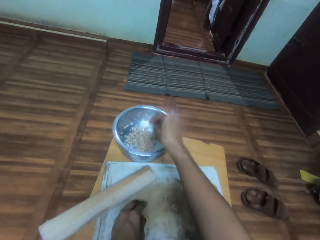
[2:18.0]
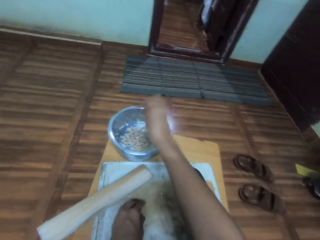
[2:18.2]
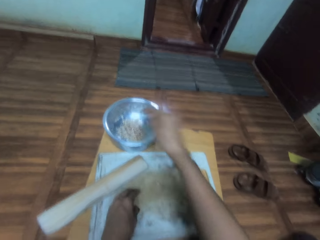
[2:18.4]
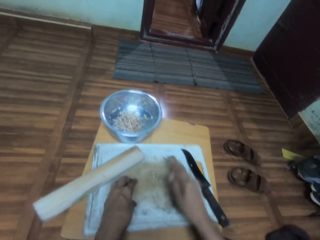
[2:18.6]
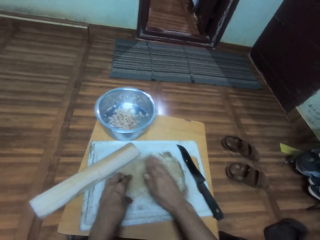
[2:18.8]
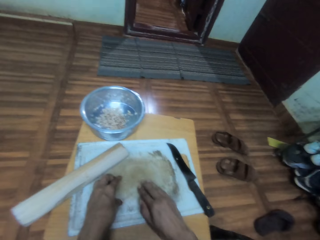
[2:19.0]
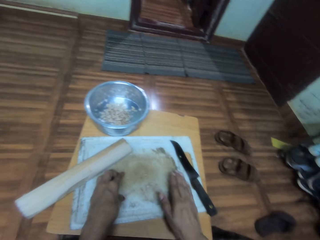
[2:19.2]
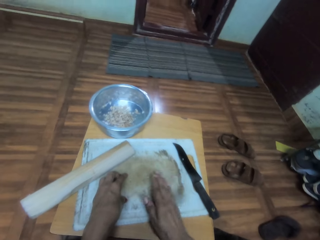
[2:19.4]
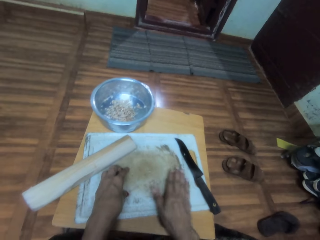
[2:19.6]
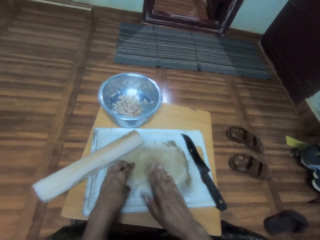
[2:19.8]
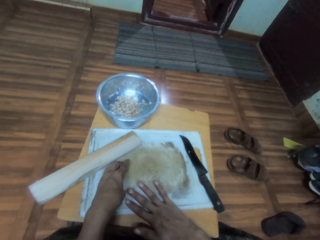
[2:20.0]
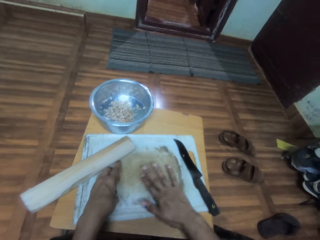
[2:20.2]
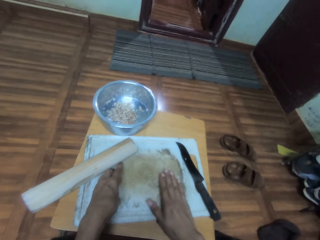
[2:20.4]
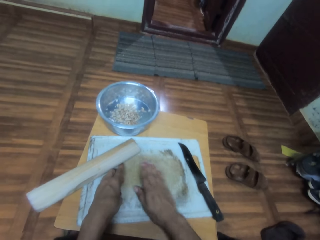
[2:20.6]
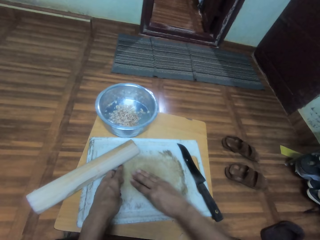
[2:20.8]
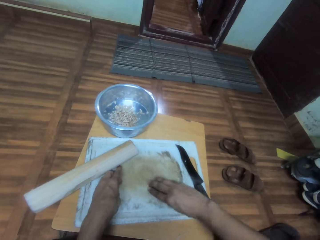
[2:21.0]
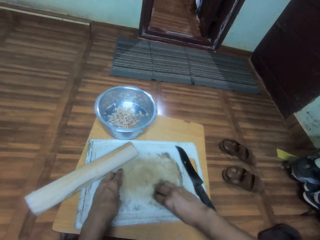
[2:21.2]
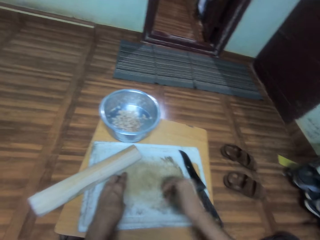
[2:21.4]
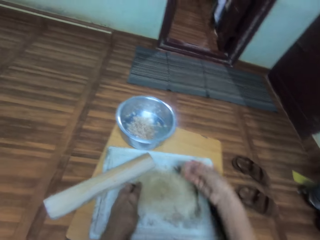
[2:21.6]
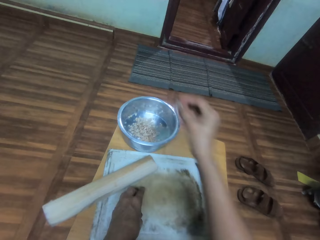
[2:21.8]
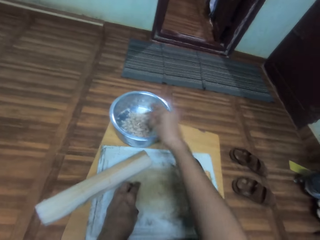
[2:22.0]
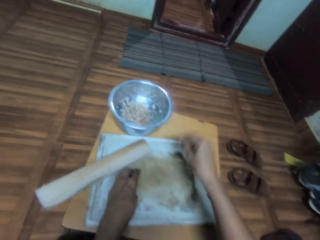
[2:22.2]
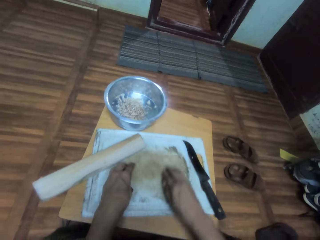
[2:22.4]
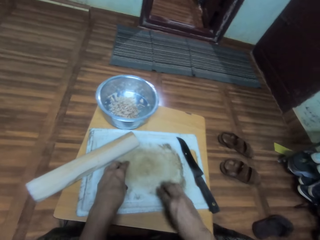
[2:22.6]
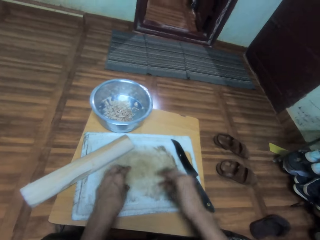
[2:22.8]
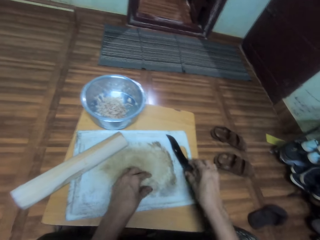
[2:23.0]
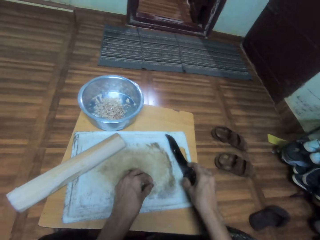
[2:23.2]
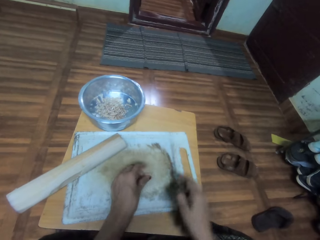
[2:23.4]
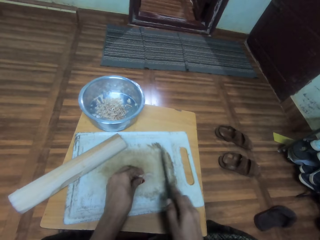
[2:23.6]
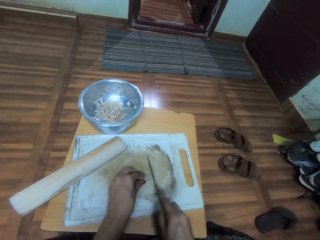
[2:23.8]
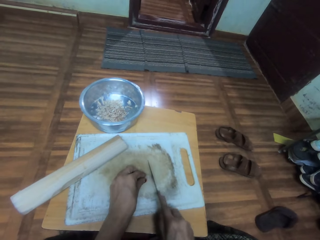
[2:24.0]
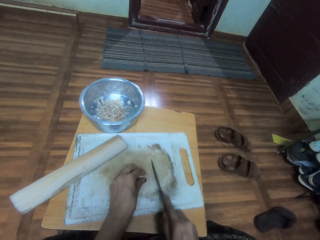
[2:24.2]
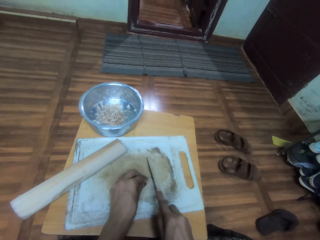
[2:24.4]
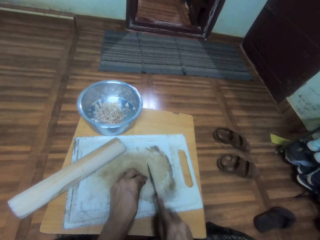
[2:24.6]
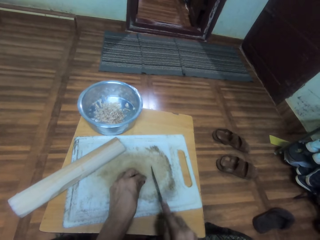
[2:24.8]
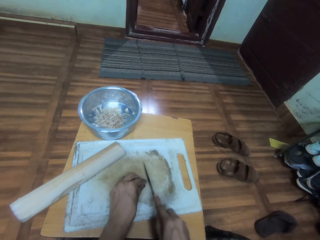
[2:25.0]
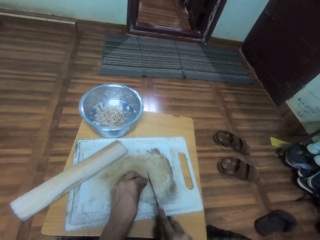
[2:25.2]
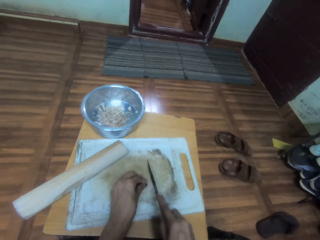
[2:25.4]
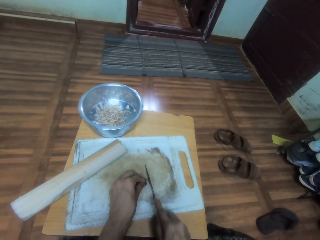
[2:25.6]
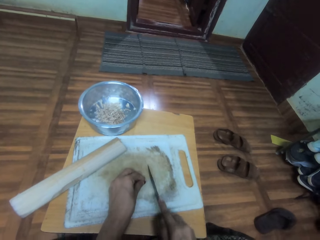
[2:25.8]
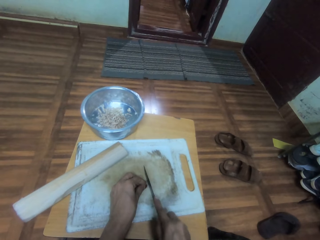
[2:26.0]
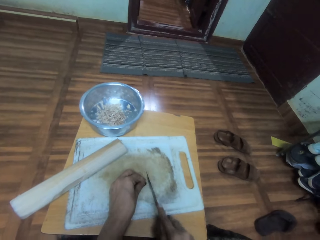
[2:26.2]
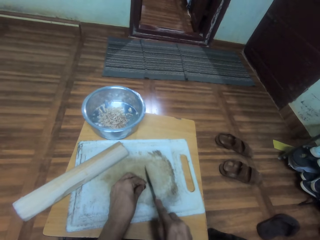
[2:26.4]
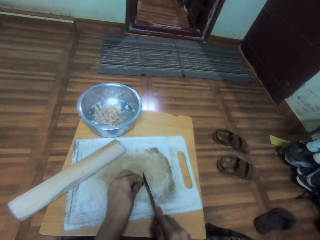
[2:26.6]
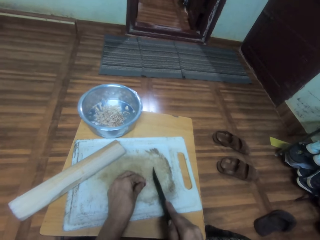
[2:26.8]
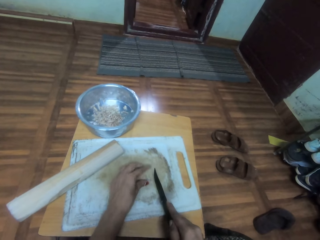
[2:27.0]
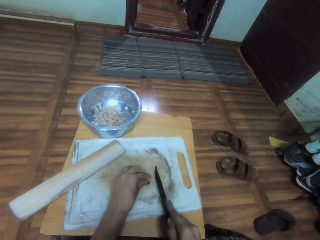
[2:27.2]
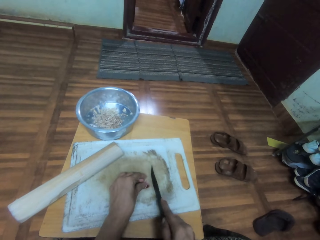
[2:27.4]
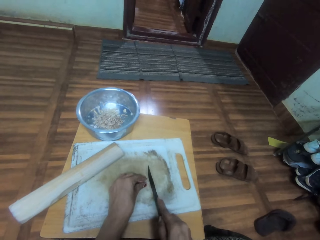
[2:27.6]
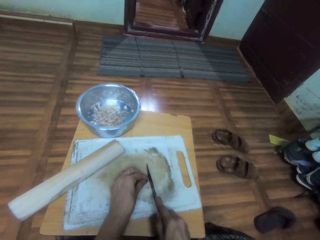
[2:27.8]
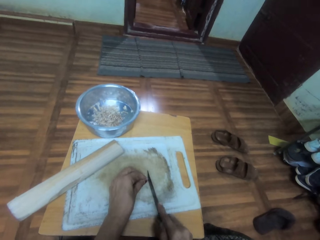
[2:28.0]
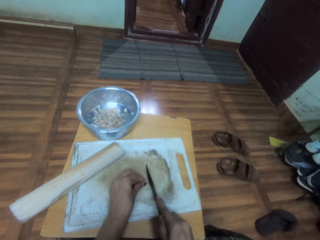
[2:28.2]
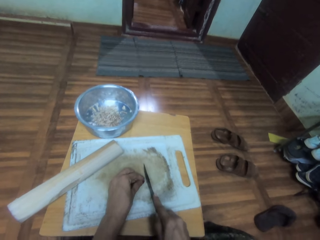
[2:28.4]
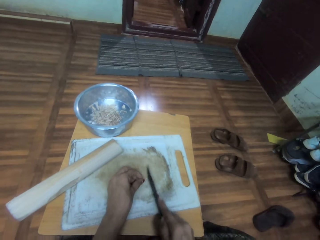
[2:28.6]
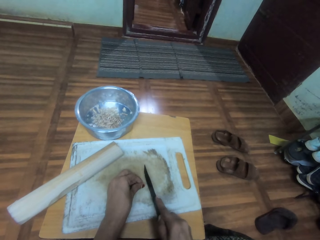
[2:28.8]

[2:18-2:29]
The camera wearer puts cassava pieces in a cooking pot. They collect cassava pieces on the chopping board. They hold something on the chopping board. They put cassava pieces in the cooking pot. They hold something on the chopping board. They adjust a cassava piece on the chopping board. They pick up a knife. They cut a cassava piece with the knife.

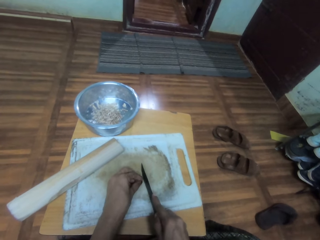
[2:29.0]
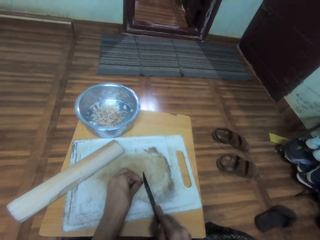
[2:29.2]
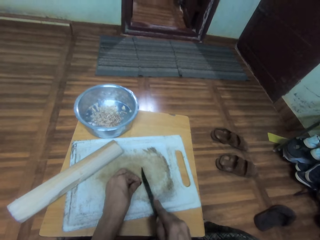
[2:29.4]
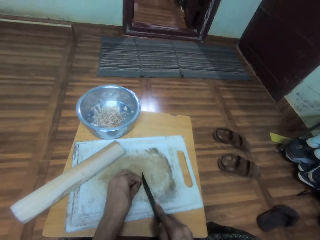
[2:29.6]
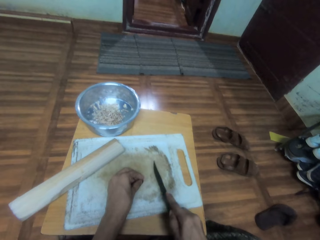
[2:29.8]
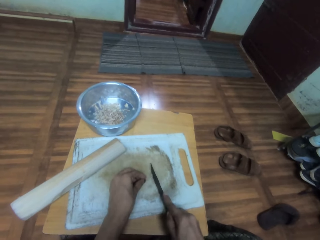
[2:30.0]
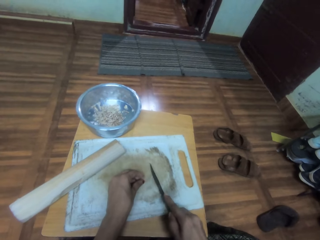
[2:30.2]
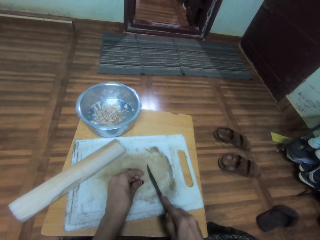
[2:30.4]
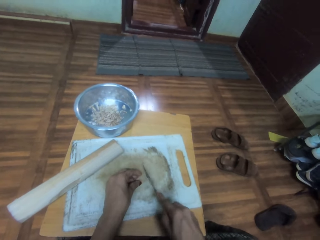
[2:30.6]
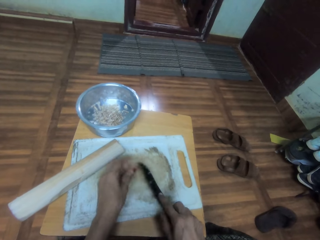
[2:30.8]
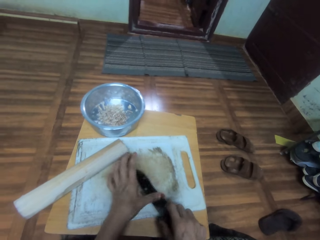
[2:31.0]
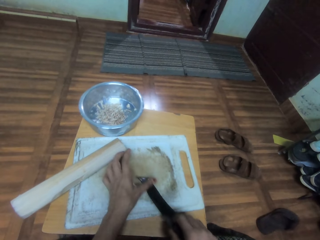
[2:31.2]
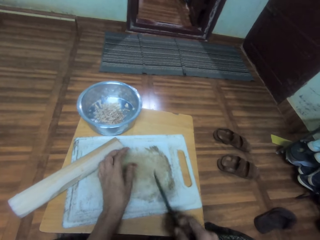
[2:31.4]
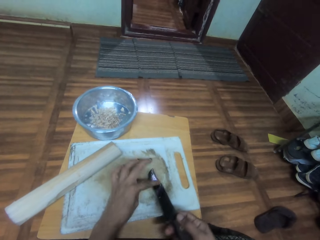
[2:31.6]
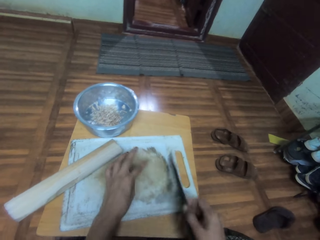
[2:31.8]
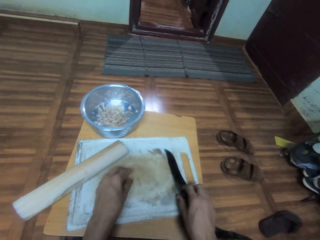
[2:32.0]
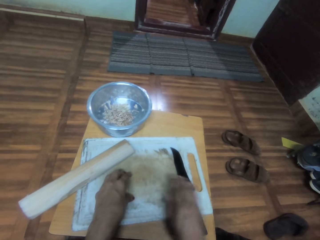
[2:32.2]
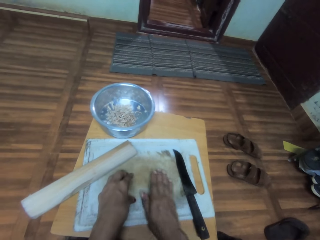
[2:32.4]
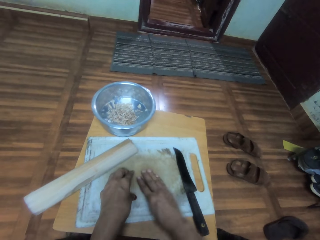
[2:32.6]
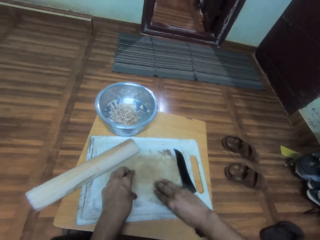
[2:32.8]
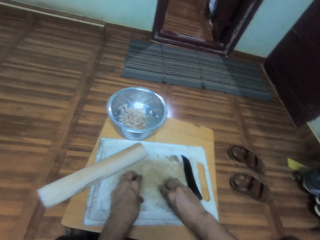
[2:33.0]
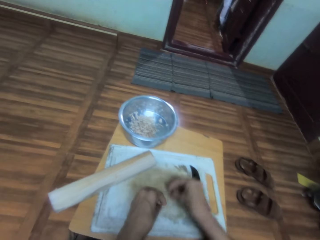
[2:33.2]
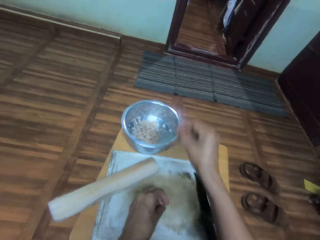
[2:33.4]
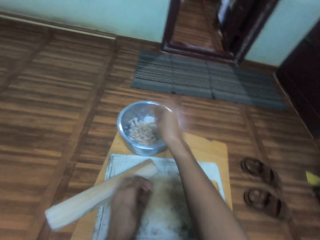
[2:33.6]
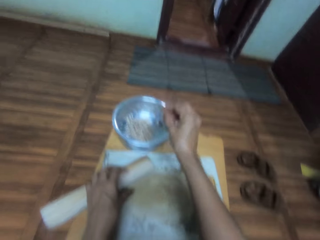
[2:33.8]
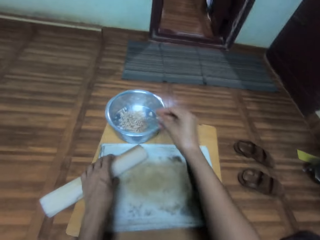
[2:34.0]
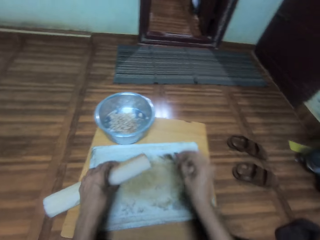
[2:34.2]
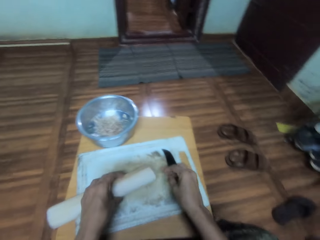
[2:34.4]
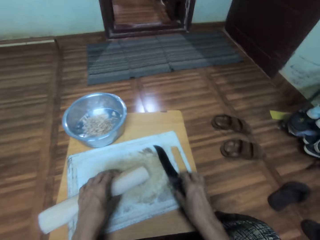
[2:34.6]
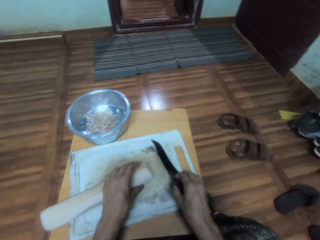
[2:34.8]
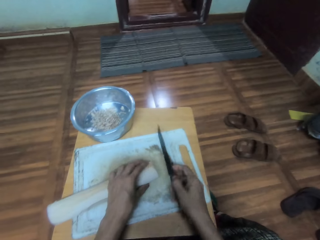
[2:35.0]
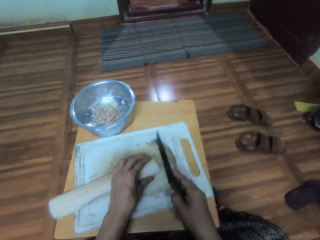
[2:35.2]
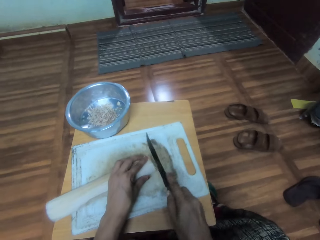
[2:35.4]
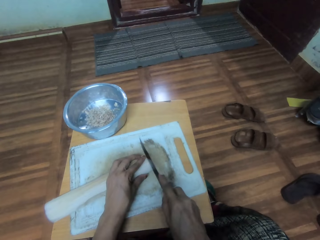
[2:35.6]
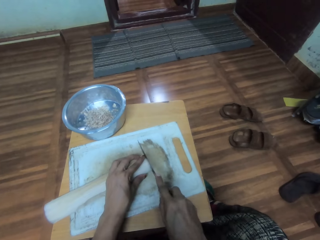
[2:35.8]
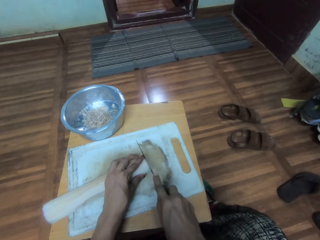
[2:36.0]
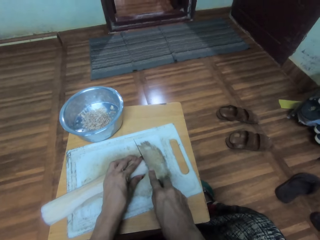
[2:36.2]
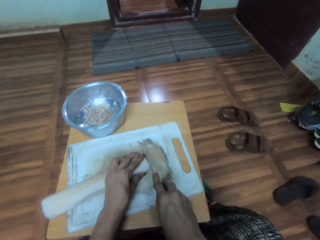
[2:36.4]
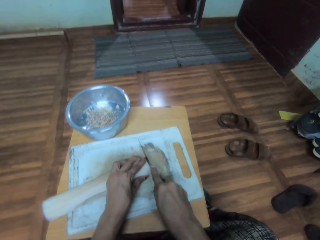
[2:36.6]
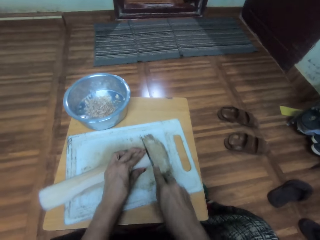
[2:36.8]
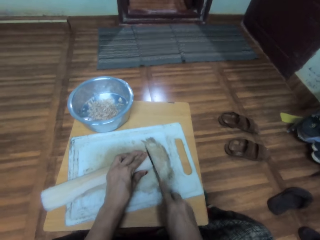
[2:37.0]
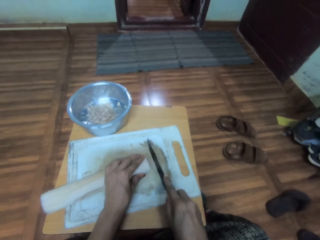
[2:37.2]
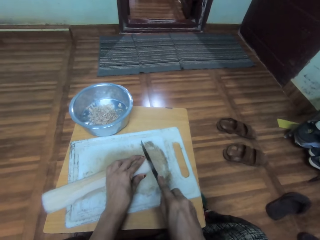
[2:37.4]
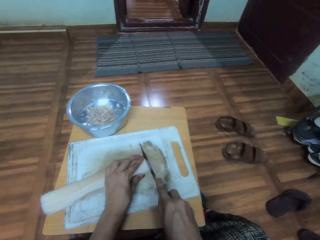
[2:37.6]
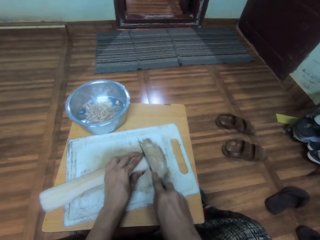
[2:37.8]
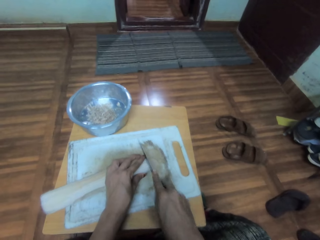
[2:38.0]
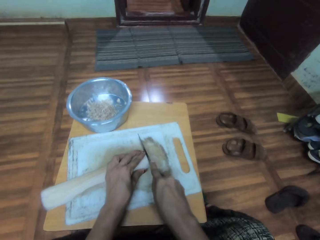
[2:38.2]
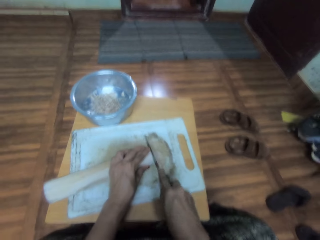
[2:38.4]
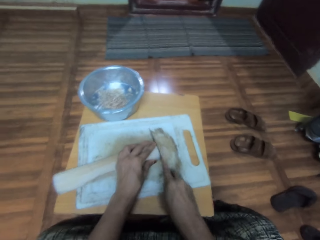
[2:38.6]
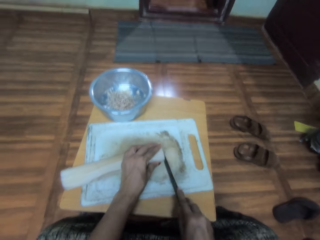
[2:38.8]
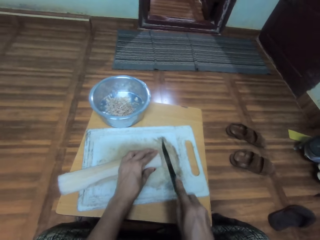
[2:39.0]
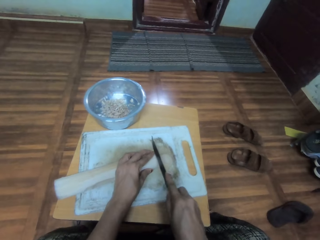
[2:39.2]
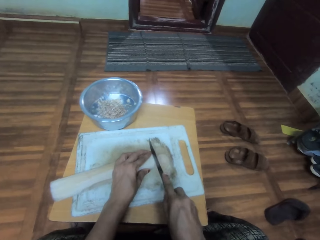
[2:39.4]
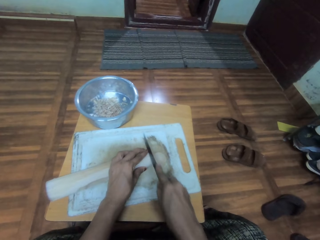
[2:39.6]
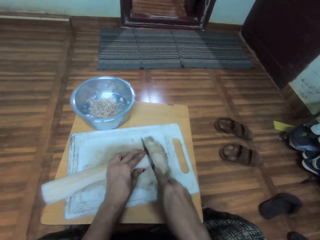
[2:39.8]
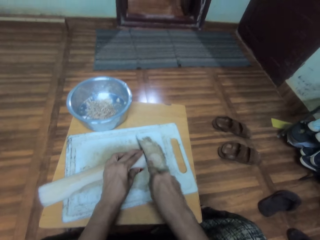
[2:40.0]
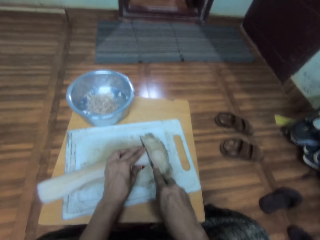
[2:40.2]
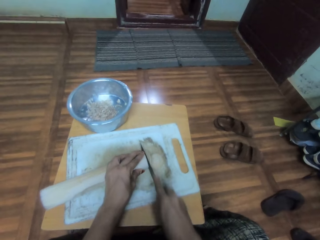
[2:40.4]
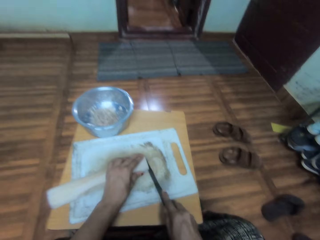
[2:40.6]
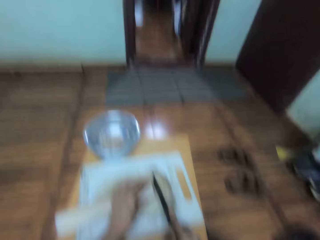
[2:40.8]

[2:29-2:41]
The camera wearer wipes the knife. They remove something on the knife with a finger. They put the knife on the chopping board. They collect cassava pieces on the chopping board. They hold something on the chopping board. They put cassava pieces in a cooking pot. They adjust cassava on the chopping board. They pick up the knife. They hold something on the chopping board. They slice the cassava on the chopping board.
